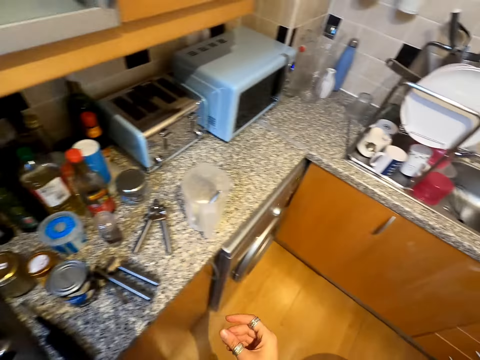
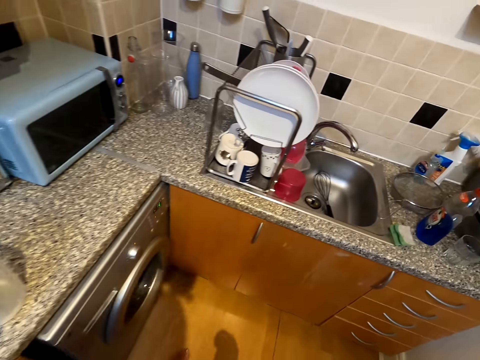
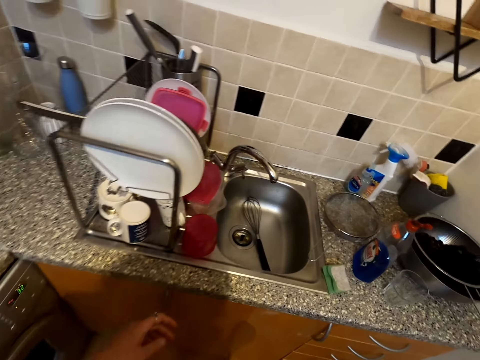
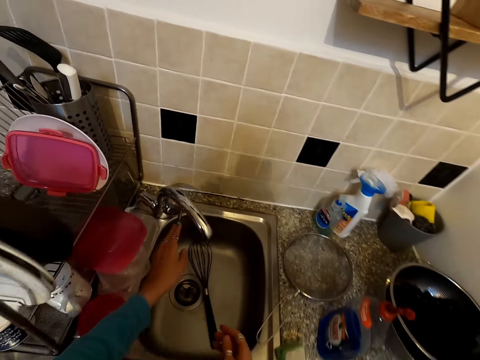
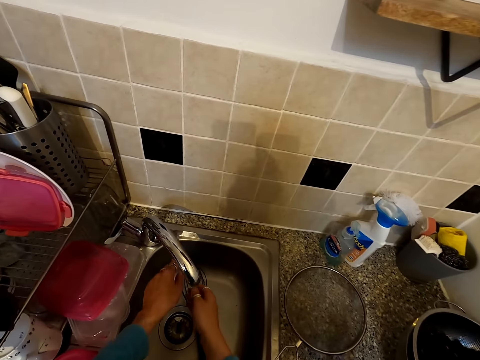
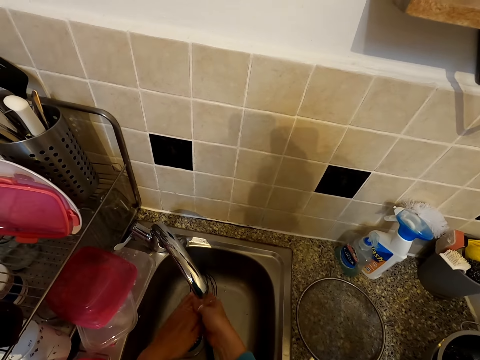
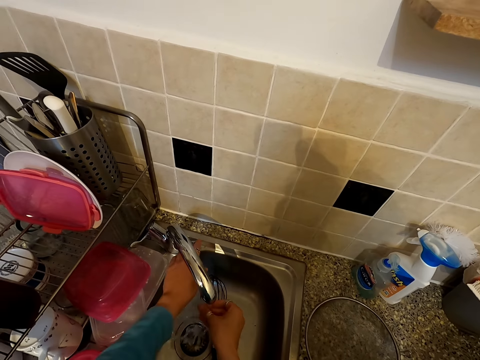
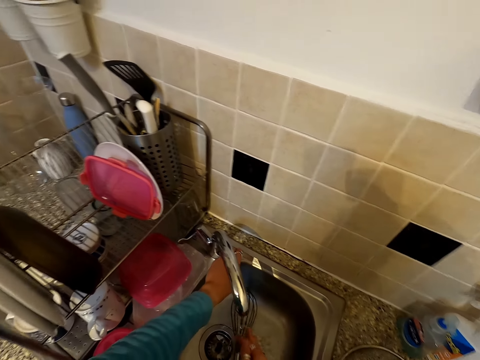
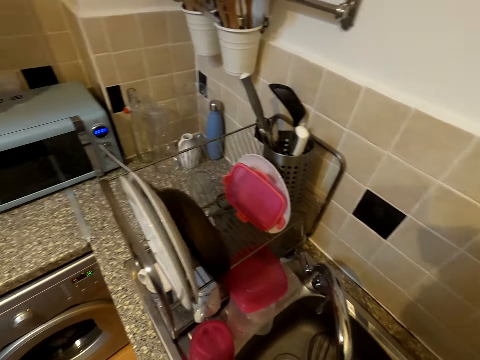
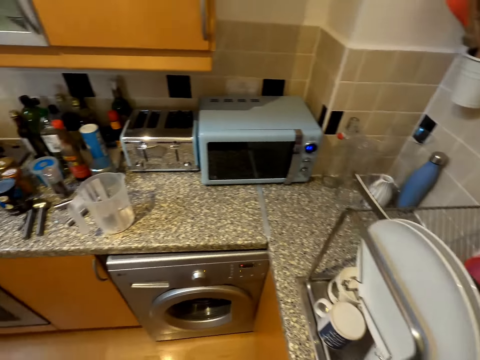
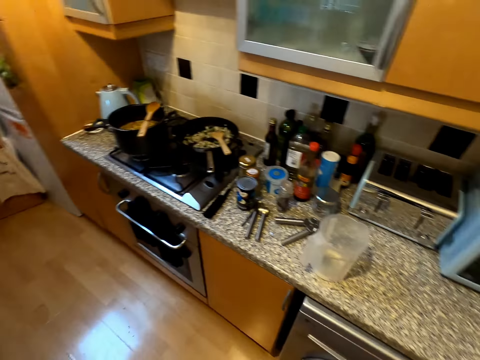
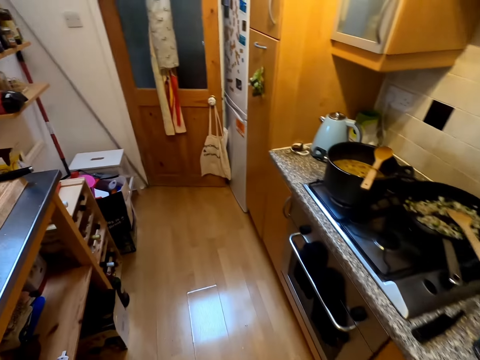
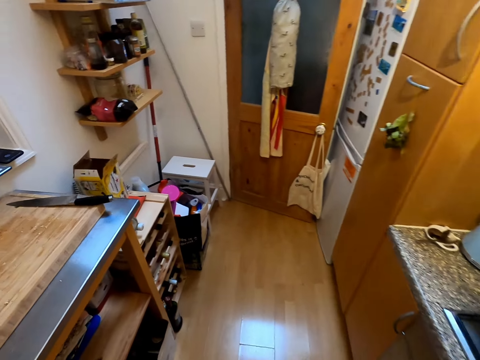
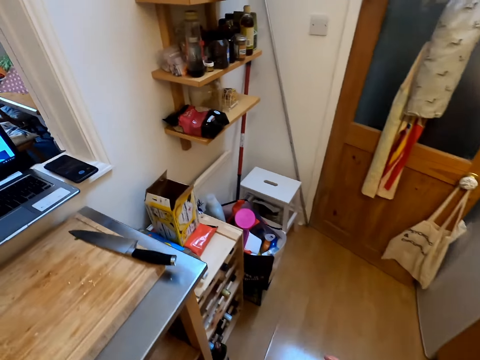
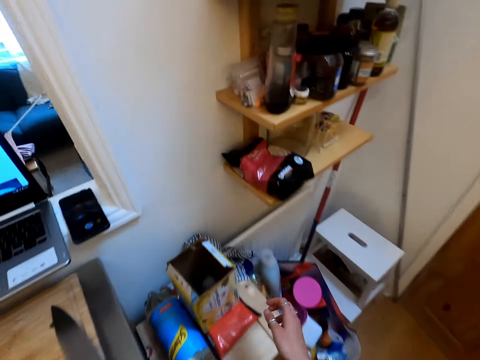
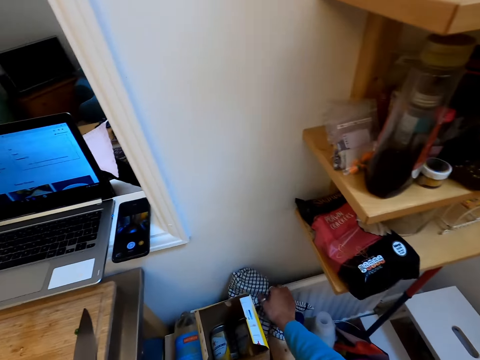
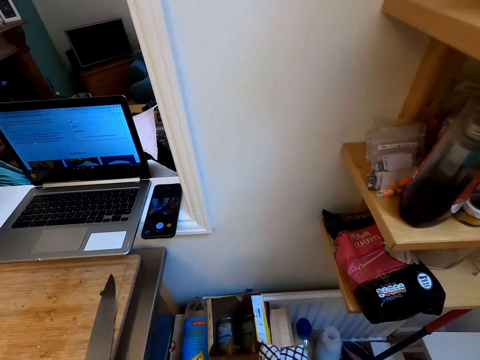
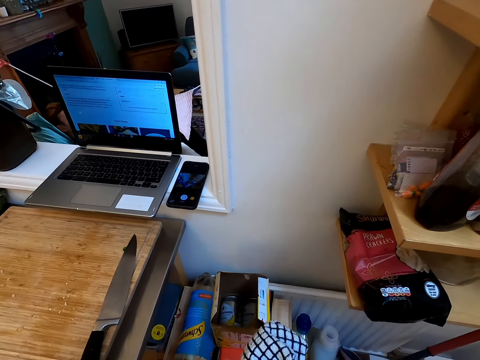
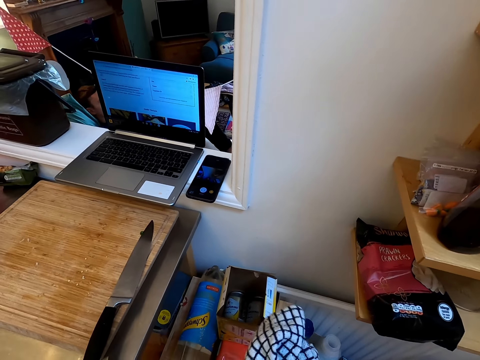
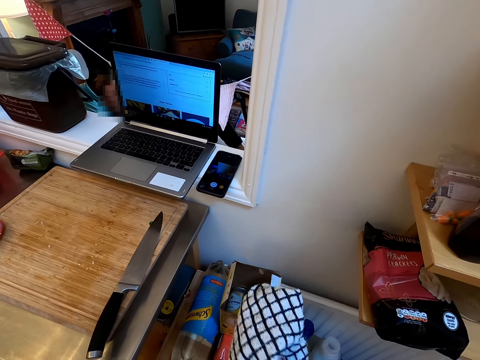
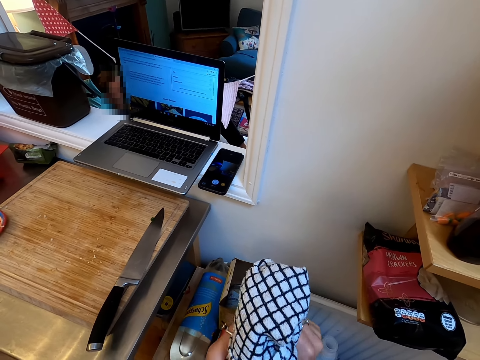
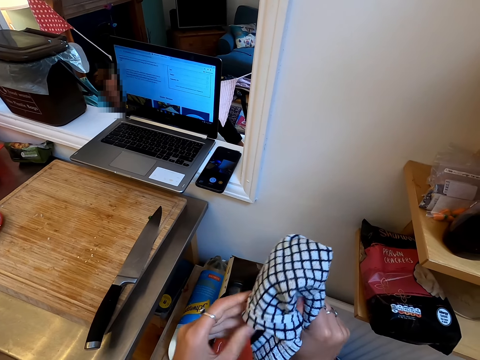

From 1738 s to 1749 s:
The camera wearer walks in the kitchen. She turns on the water tap. She washes her hands. She turns off the water tap. She walks in the kitchen. She picks up a hand towel. She wipes her hands with the towel.

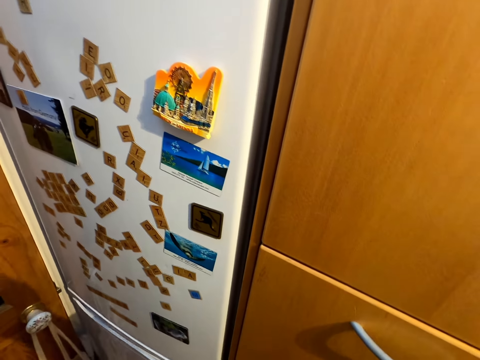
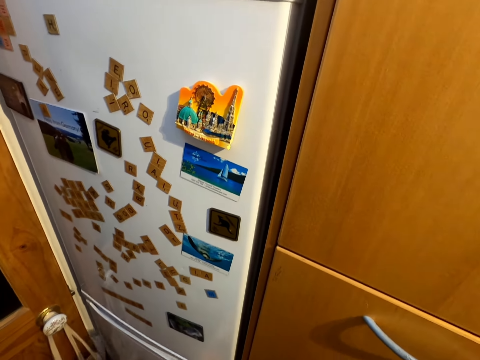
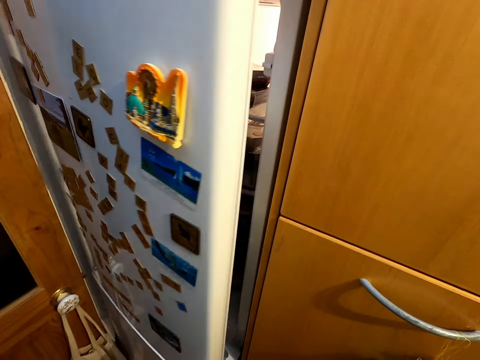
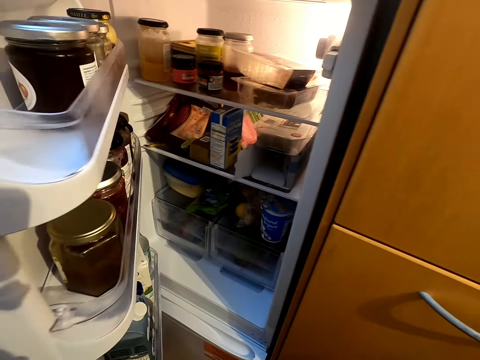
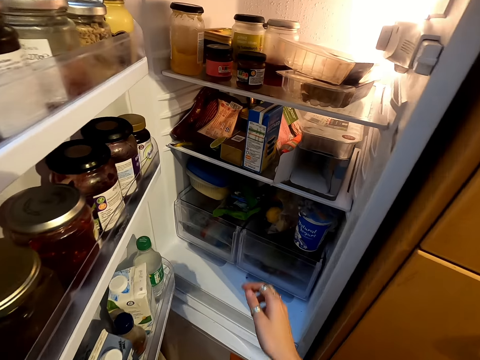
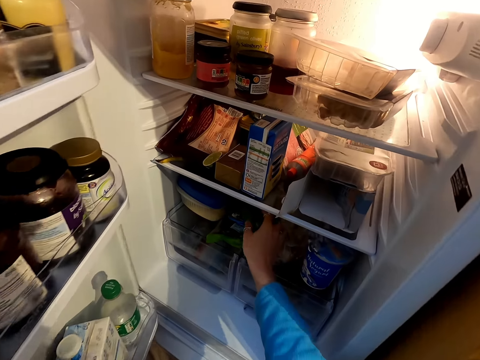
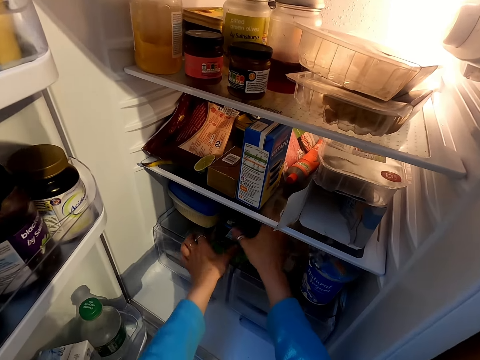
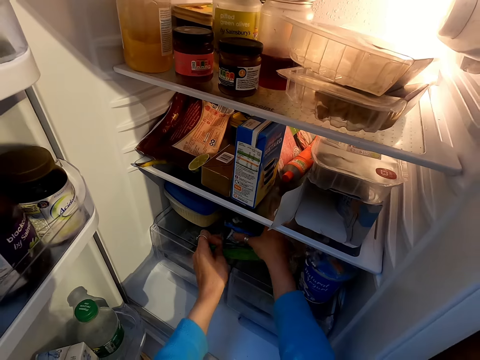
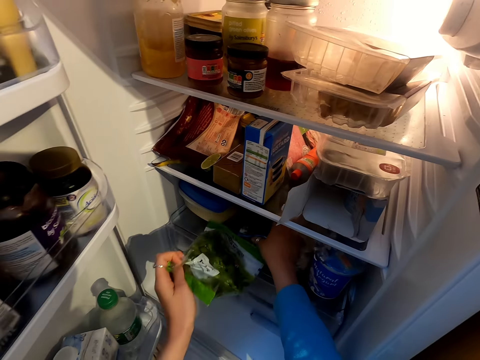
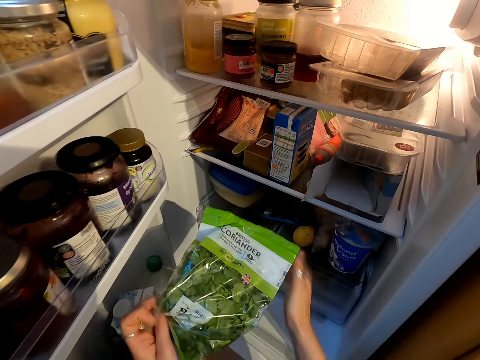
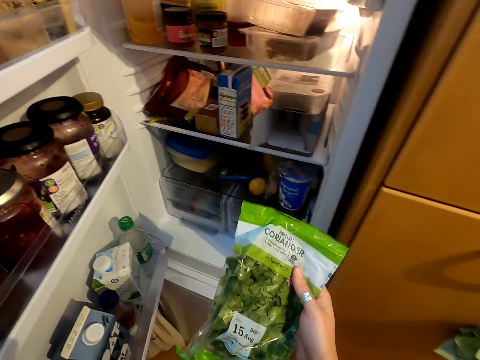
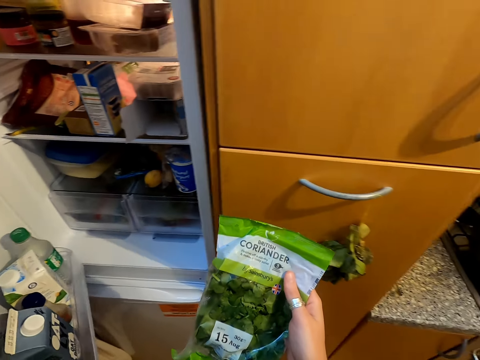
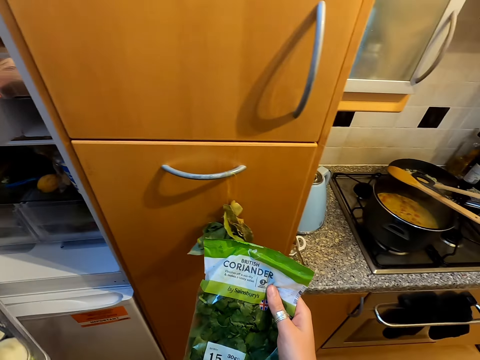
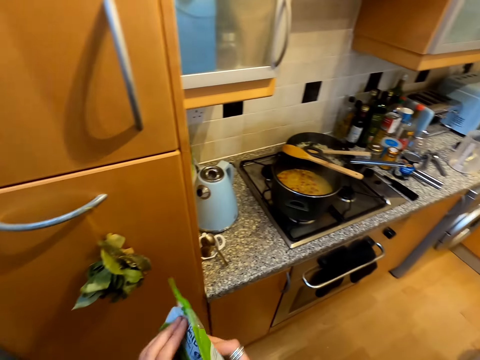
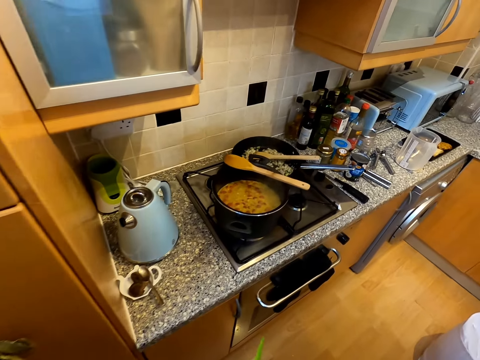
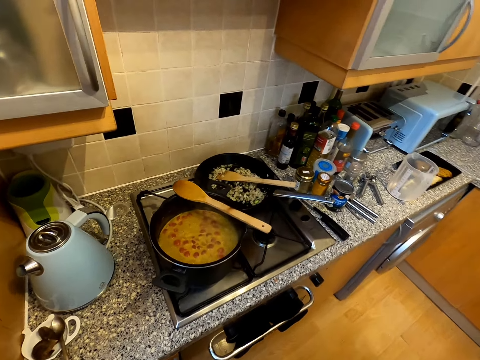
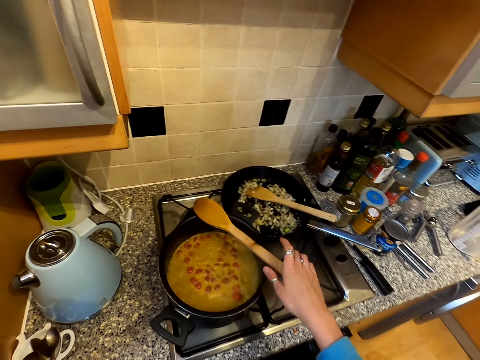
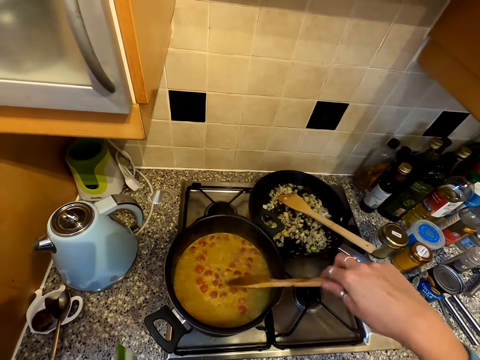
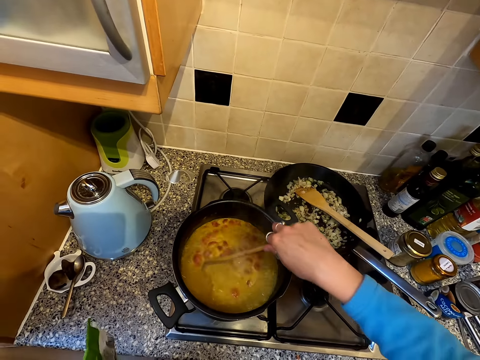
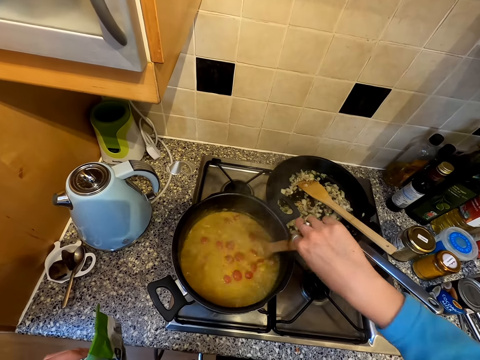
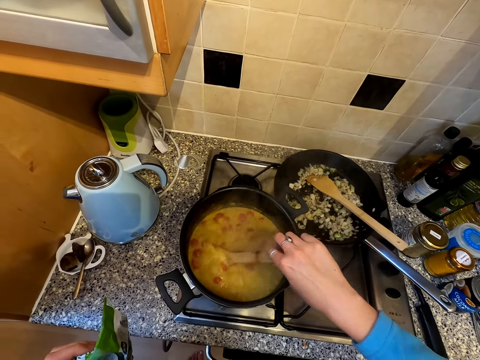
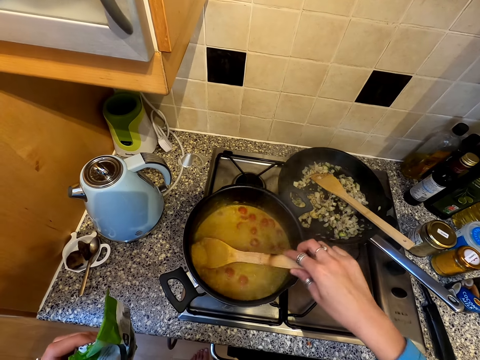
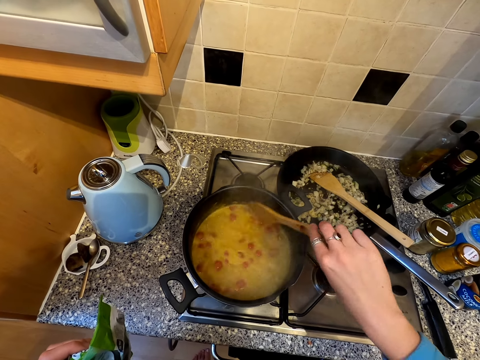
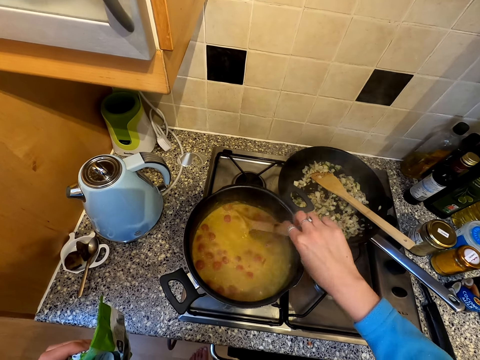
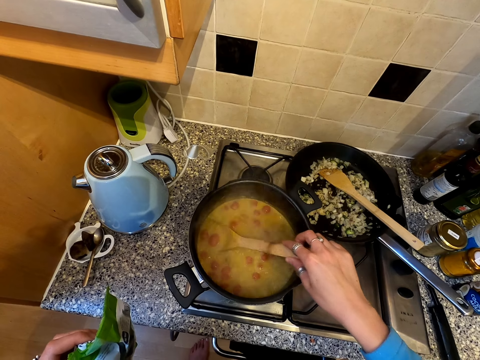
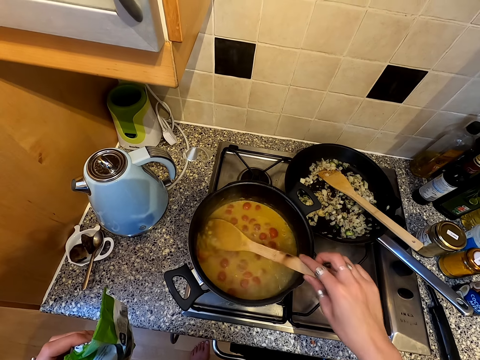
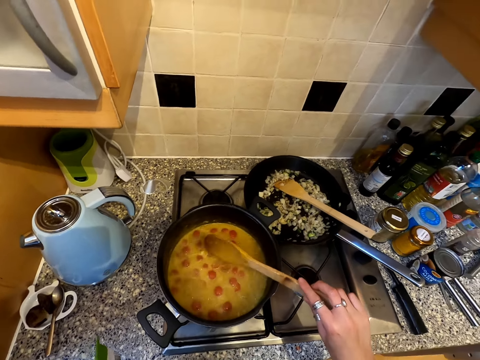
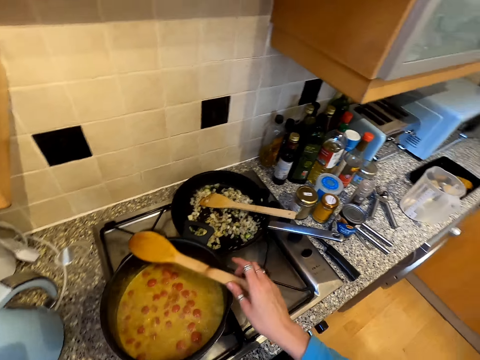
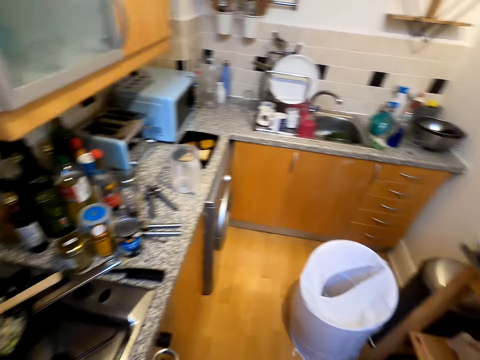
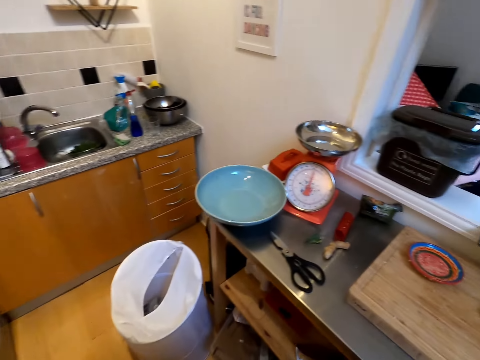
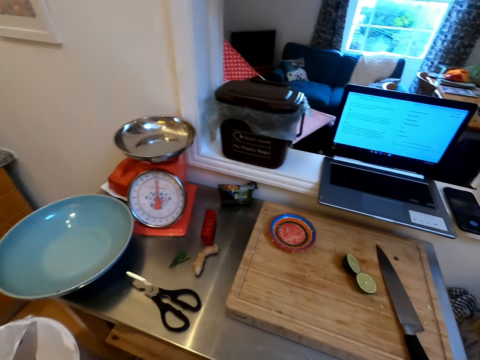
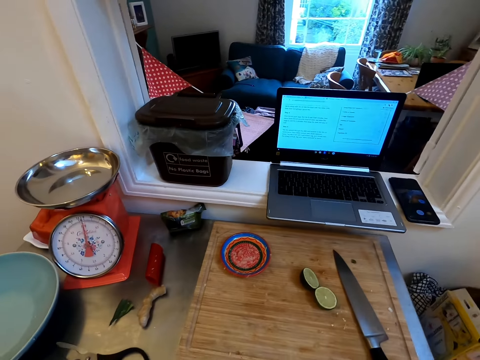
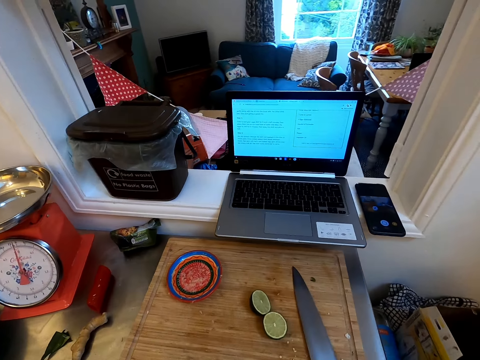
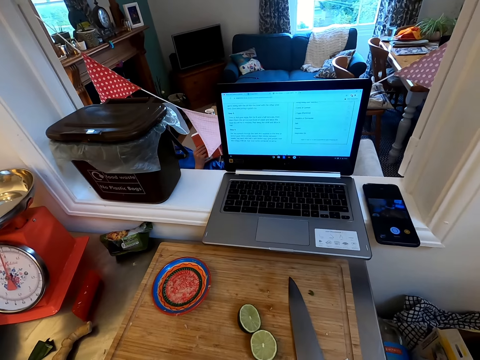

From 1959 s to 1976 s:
The camera wearer opens the fridge. They pick up a bag of coriander from the fridge. They walk in the kitchen. They close the fridge. They hold a cooking stick. They stir food in the cooking pot. They shake the cooking stick. They put the cooking stick on the cooking pot. They walk in the kitchen.
